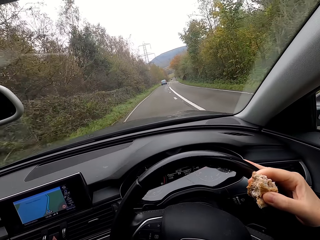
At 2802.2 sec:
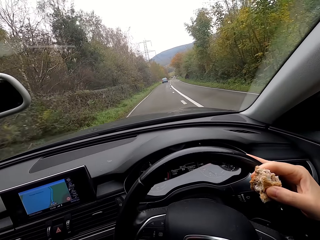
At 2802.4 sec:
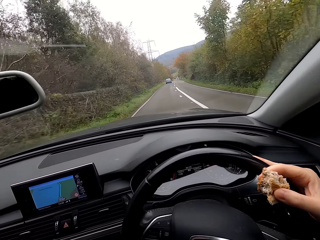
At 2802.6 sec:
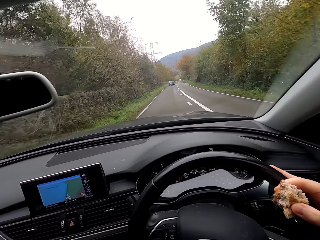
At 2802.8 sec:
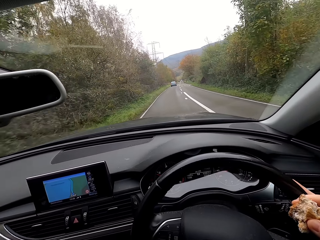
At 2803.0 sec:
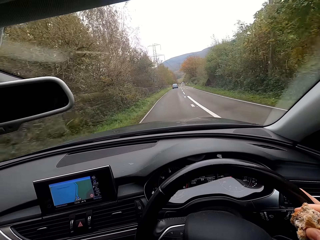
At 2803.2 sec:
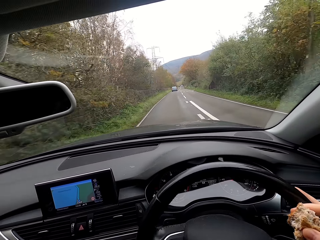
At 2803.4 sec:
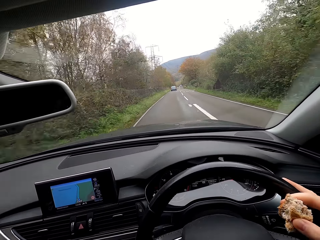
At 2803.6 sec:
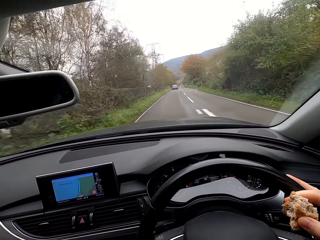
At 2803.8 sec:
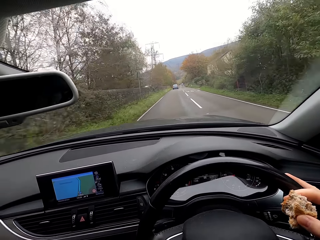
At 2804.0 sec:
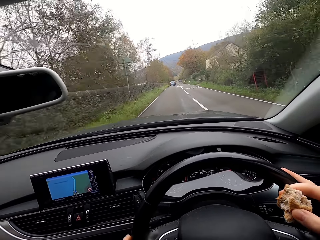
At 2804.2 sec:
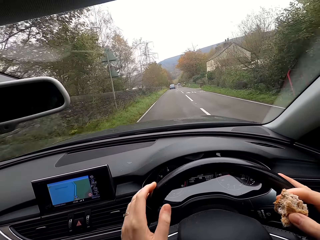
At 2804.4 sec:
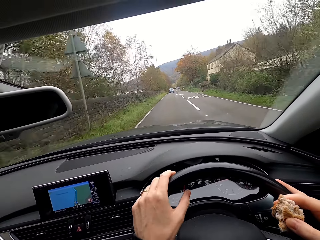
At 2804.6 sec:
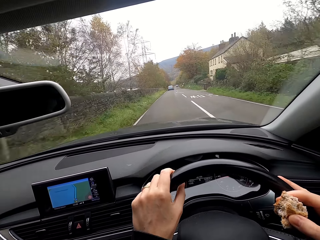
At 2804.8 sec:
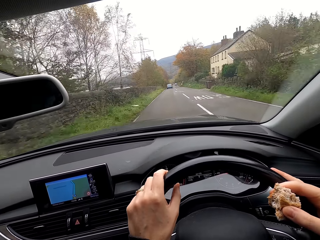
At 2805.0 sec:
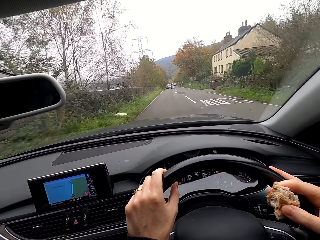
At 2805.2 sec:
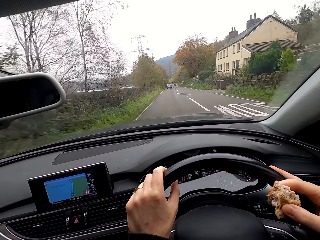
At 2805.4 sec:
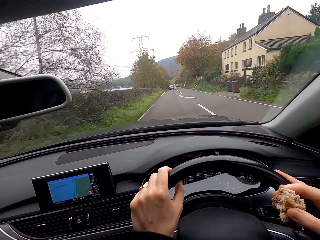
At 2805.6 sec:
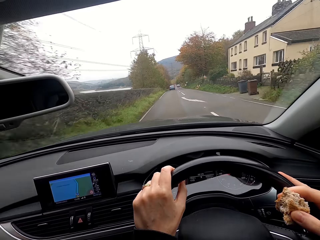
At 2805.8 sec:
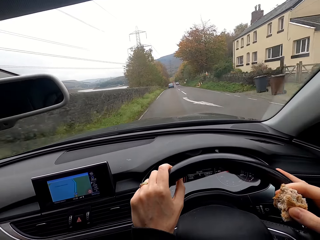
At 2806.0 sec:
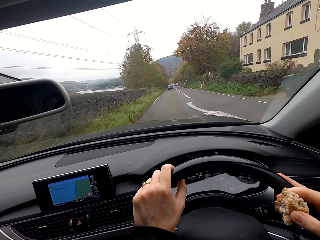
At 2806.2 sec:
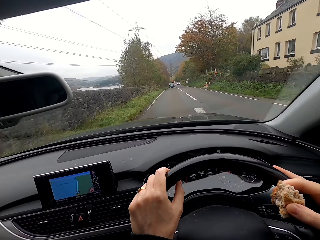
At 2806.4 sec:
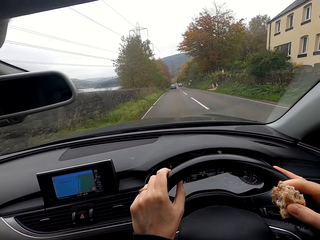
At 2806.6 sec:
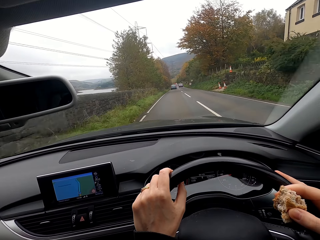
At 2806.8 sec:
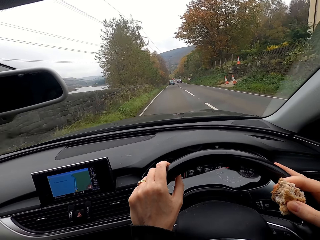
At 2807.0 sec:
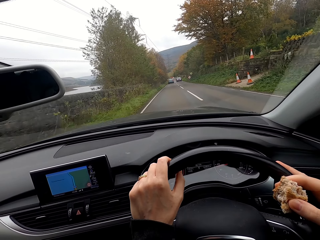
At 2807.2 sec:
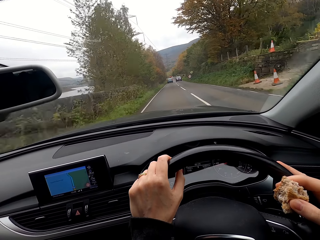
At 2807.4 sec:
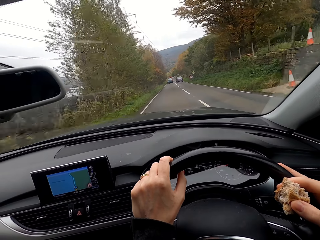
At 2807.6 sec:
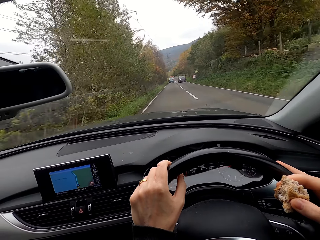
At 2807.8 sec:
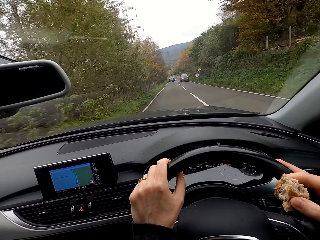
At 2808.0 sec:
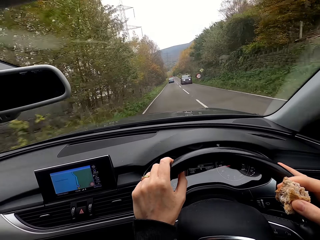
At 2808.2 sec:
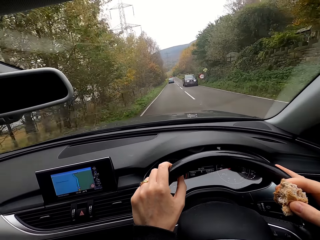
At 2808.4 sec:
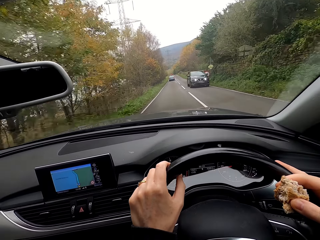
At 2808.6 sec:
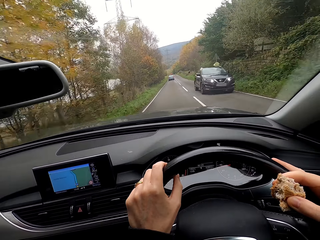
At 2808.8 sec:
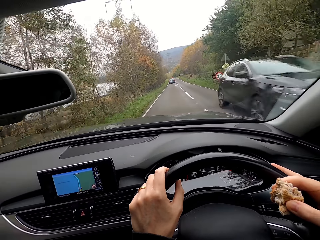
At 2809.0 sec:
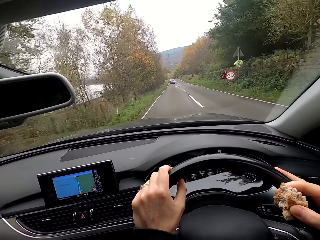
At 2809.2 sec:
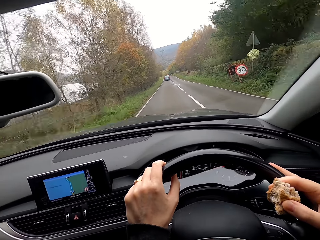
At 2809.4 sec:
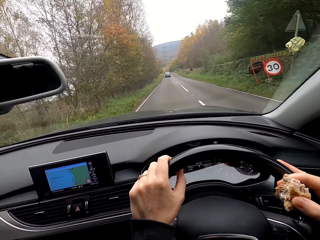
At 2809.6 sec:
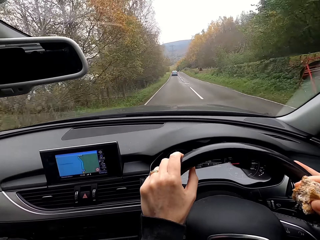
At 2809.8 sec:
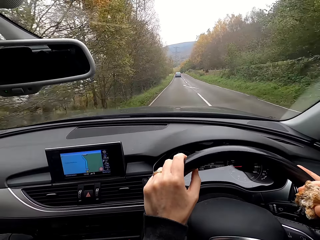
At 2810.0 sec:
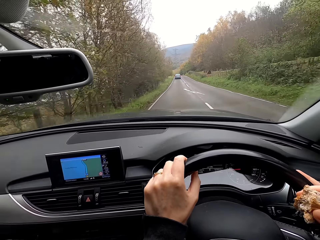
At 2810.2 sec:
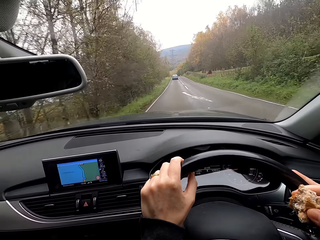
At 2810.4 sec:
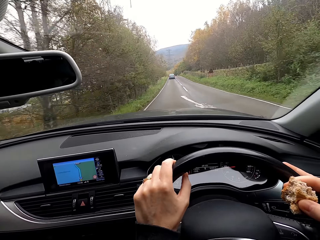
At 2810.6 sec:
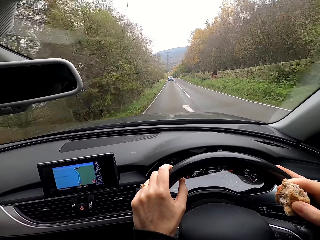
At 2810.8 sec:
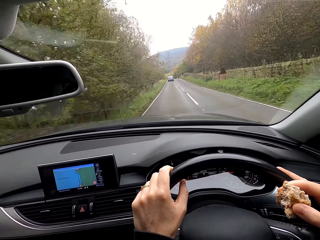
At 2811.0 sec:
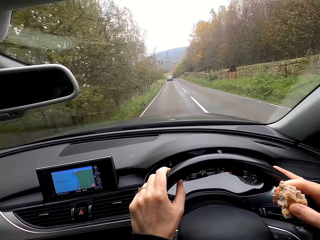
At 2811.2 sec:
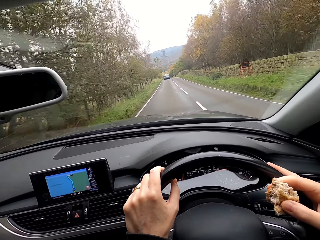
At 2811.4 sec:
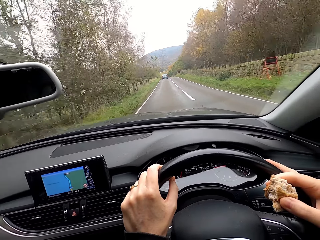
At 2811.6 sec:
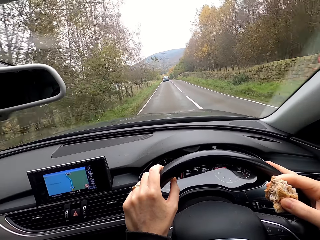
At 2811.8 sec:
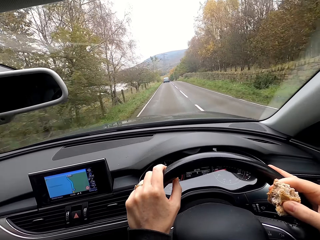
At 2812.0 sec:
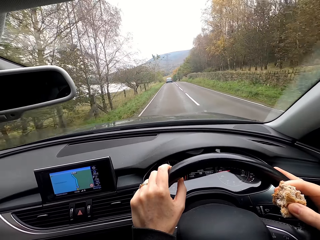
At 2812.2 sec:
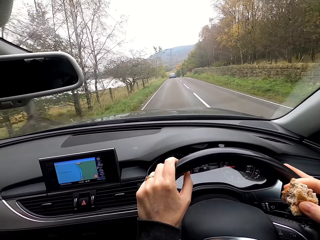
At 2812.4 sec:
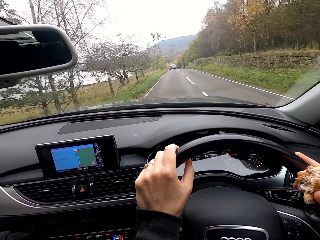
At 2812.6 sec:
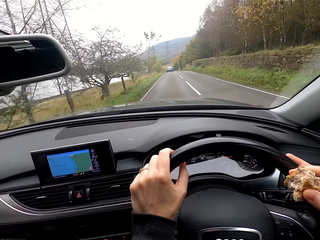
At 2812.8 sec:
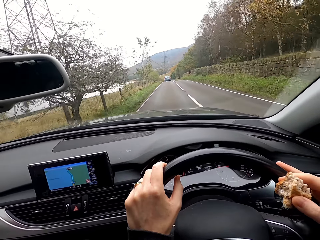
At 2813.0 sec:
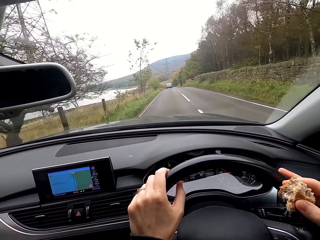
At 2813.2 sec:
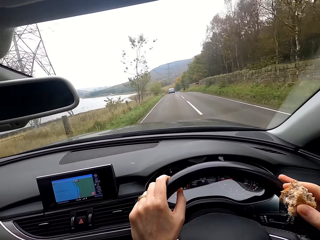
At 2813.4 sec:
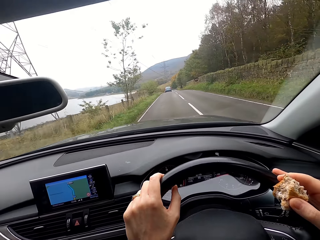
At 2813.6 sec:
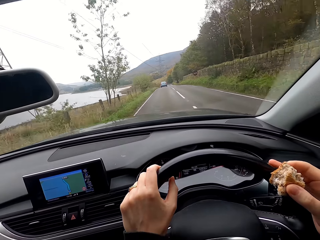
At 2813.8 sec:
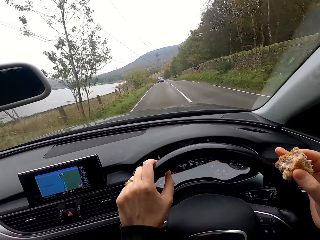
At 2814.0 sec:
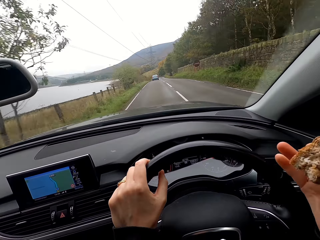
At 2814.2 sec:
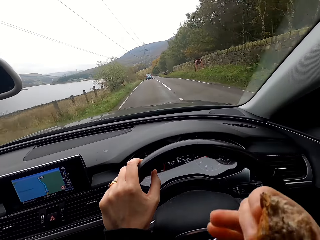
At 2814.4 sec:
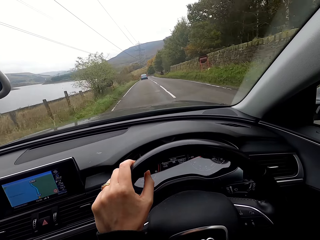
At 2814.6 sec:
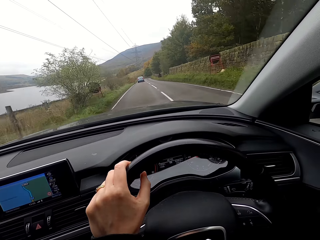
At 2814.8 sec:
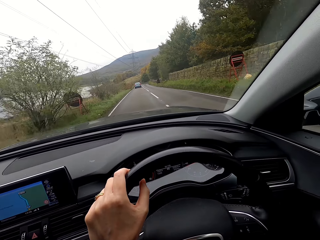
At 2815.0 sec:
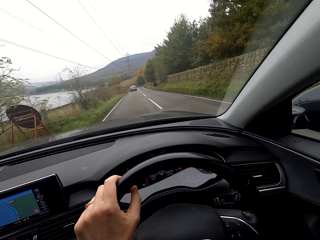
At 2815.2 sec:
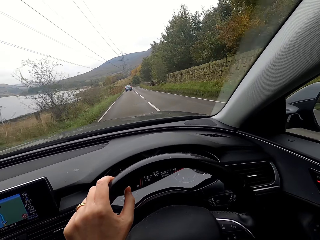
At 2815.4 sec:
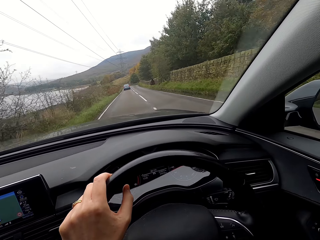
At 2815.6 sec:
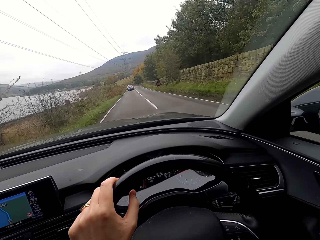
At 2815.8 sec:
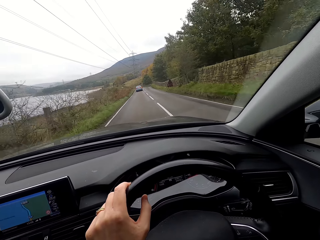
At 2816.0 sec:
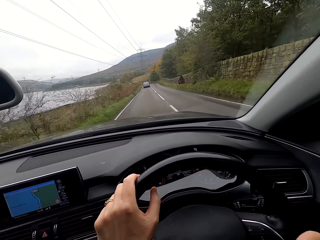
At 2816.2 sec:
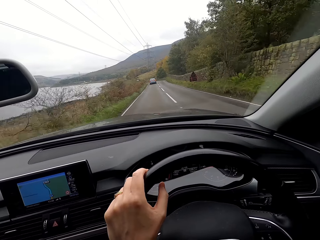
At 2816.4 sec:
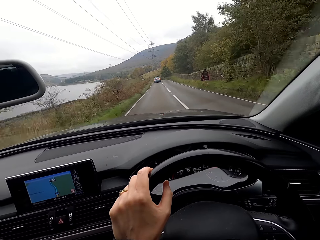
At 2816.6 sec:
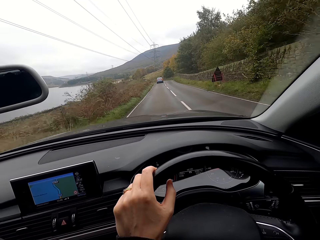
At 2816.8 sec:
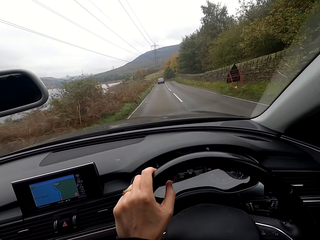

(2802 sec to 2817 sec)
The camera wearer drives the car. She bites a bagel. She removes her right hand from the steering wheel.

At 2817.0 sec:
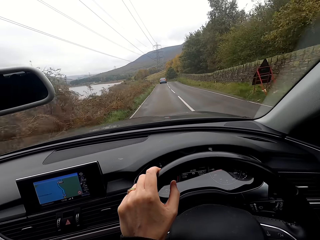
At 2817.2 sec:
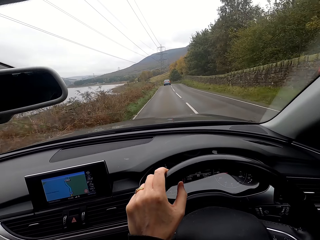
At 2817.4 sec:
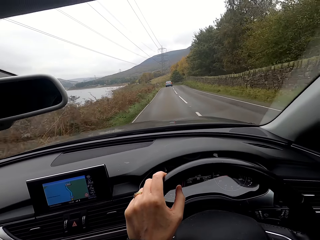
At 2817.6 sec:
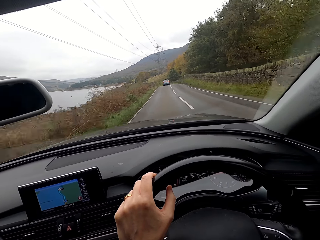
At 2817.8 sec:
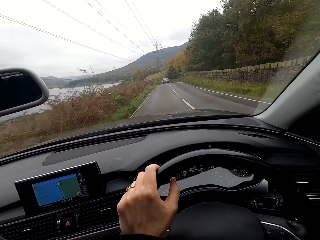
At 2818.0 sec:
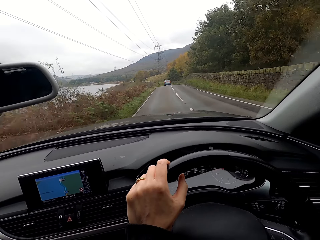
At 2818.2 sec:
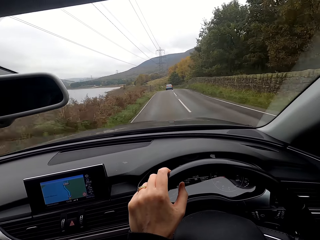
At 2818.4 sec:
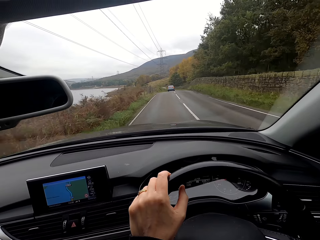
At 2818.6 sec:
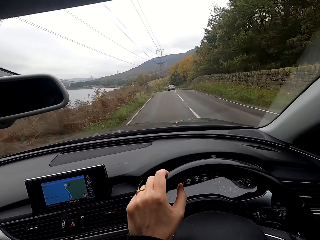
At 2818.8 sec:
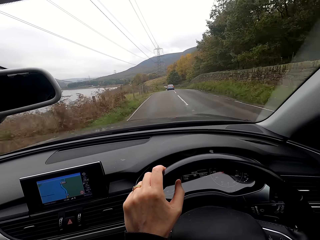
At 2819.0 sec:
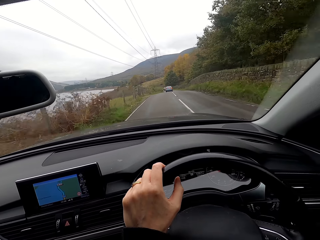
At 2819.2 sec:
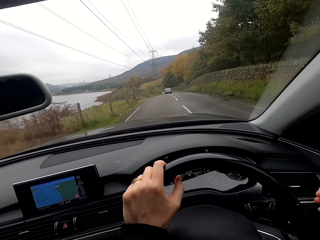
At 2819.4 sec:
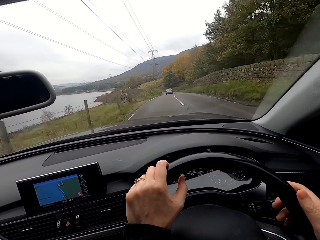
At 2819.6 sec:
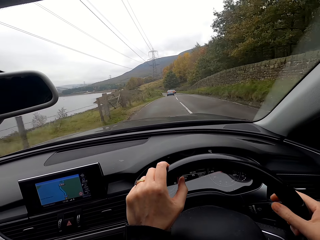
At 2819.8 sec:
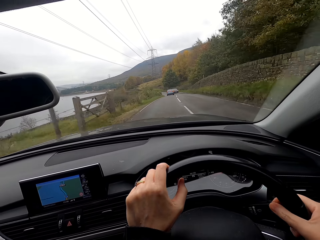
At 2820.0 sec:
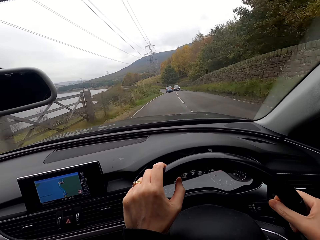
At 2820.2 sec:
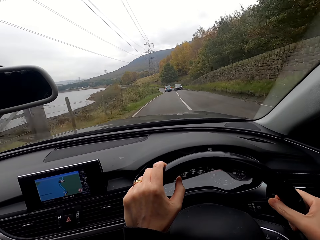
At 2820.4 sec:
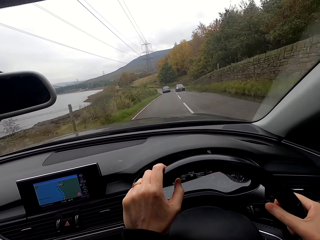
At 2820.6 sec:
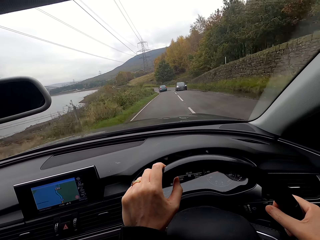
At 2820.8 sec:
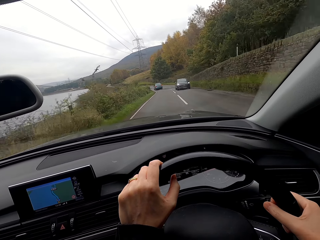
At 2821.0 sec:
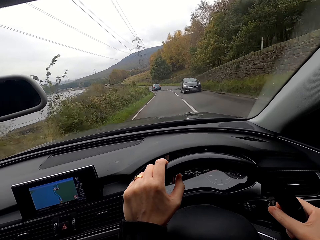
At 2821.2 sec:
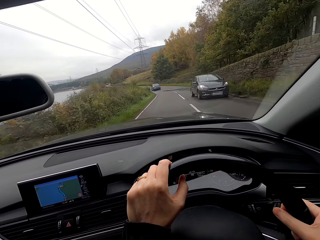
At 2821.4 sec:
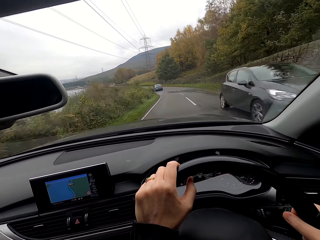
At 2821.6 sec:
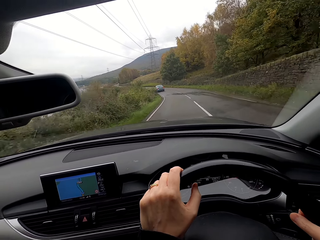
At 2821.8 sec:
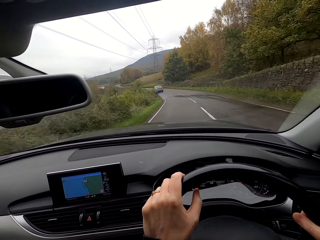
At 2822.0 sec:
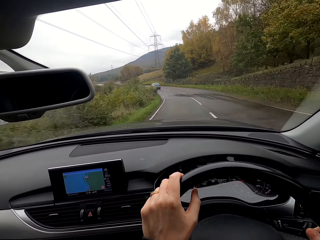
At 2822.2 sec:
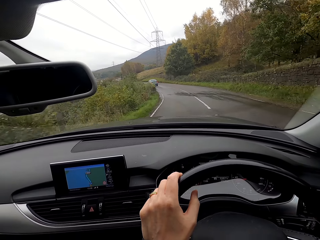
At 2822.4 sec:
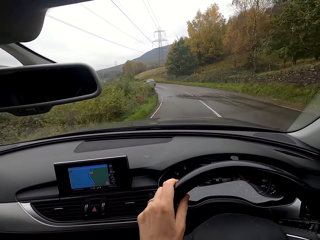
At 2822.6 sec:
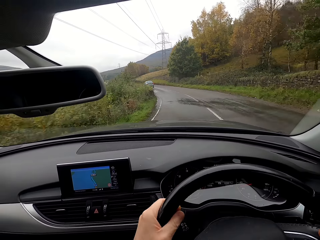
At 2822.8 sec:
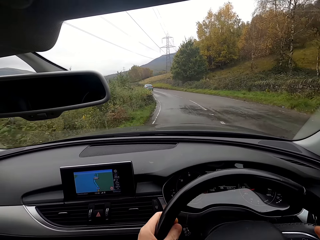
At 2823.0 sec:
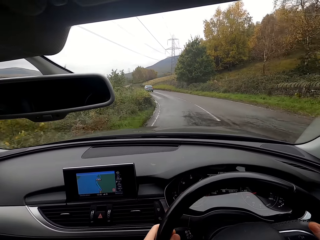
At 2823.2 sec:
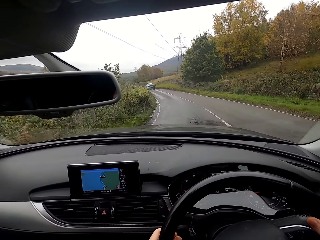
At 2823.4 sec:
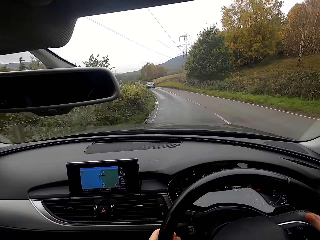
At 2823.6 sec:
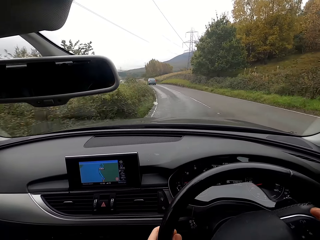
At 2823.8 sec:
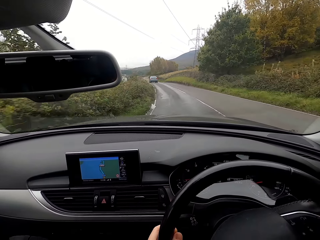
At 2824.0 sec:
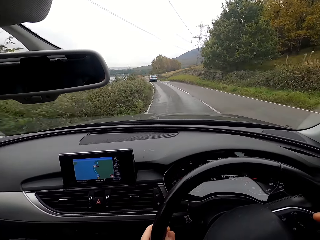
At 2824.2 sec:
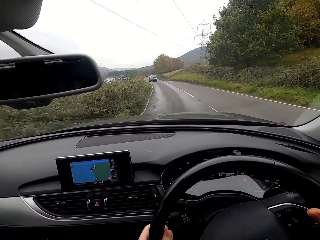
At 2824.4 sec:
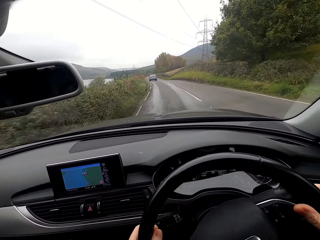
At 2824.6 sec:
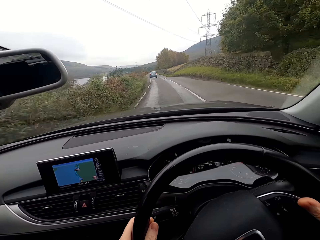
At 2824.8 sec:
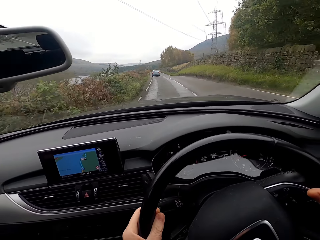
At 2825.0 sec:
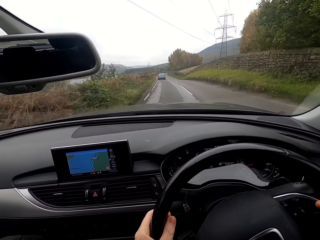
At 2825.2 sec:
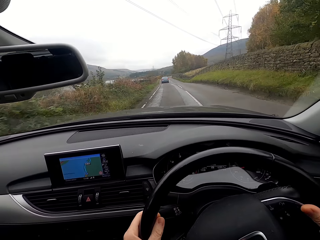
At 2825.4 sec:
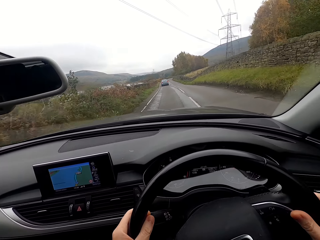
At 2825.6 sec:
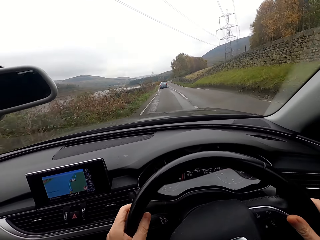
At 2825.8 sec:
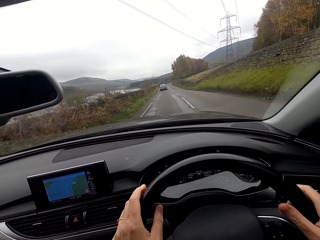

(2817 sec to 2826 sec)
The camera wearer drives the car with both hands on the steering wheel. They turn the steering.
